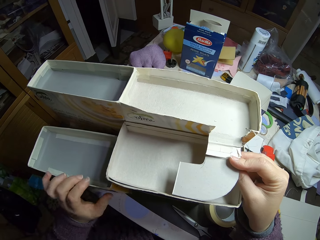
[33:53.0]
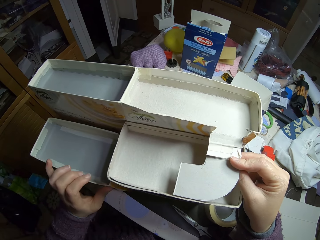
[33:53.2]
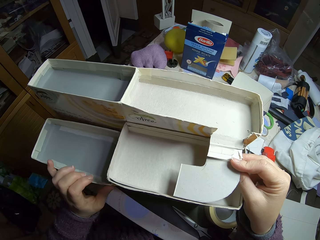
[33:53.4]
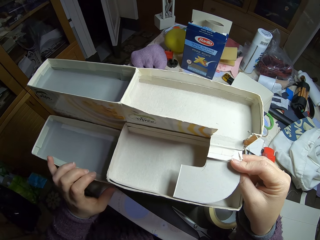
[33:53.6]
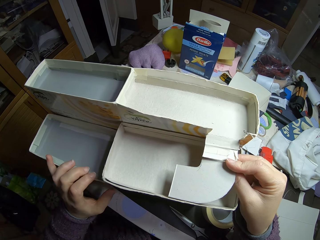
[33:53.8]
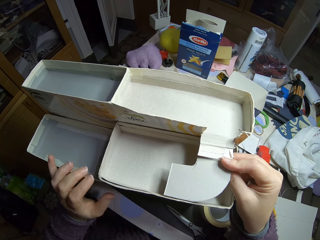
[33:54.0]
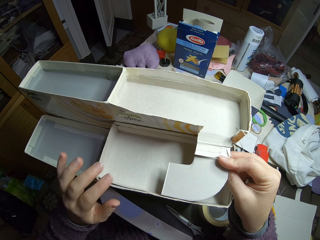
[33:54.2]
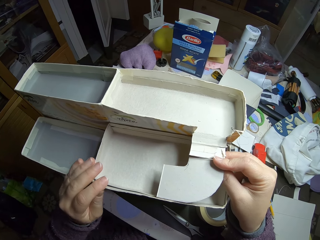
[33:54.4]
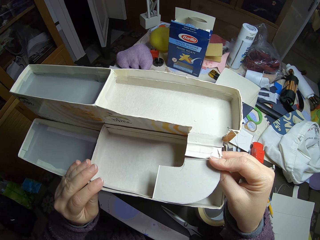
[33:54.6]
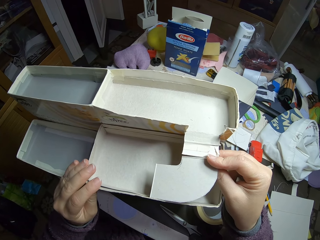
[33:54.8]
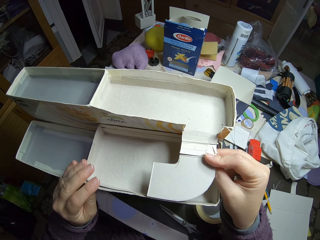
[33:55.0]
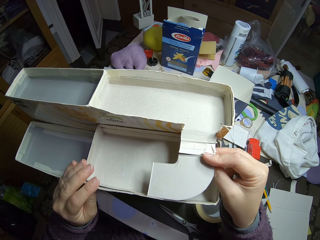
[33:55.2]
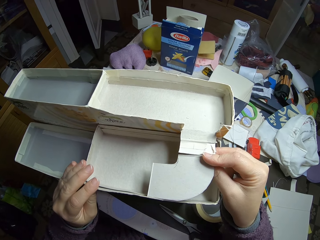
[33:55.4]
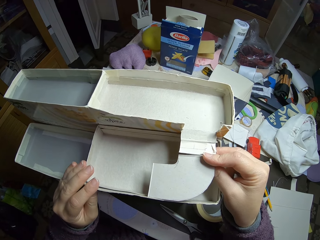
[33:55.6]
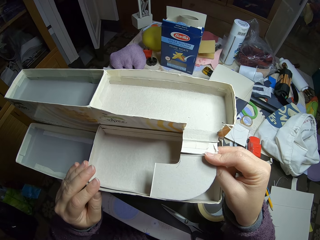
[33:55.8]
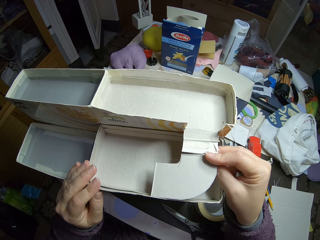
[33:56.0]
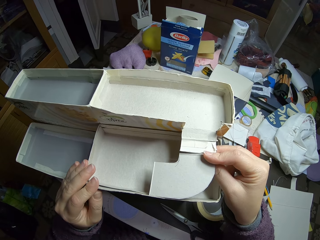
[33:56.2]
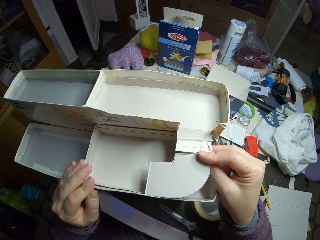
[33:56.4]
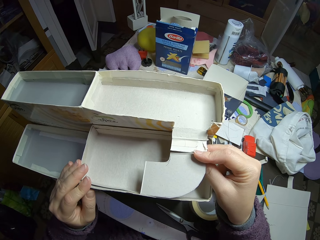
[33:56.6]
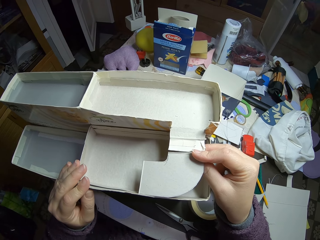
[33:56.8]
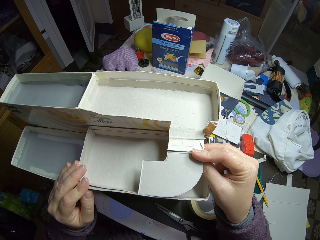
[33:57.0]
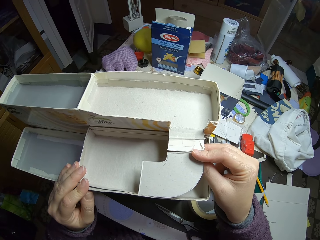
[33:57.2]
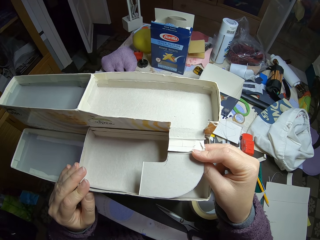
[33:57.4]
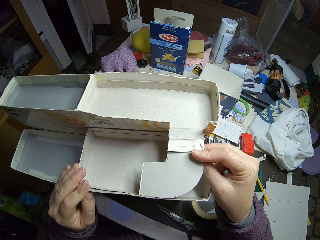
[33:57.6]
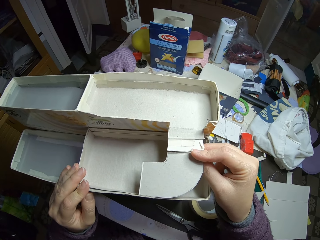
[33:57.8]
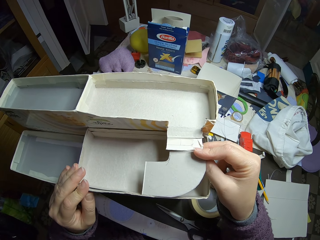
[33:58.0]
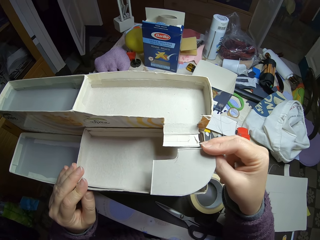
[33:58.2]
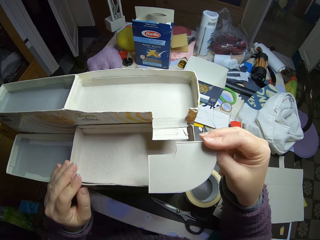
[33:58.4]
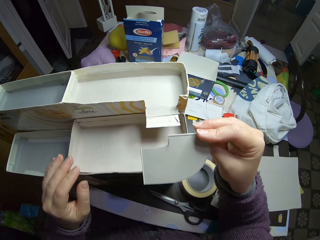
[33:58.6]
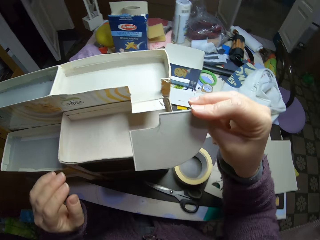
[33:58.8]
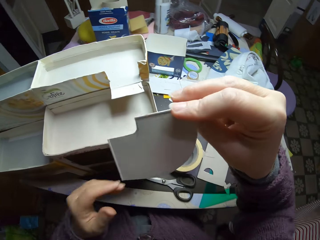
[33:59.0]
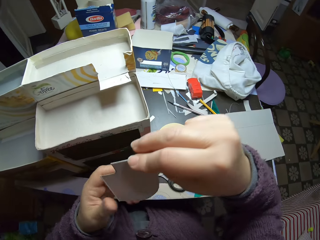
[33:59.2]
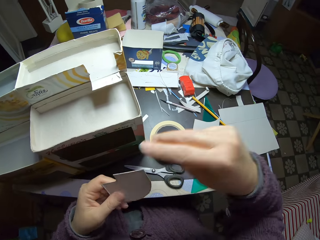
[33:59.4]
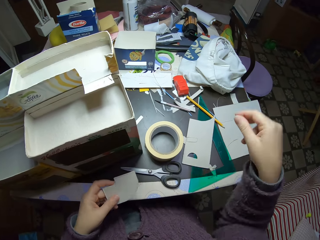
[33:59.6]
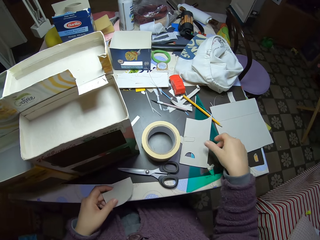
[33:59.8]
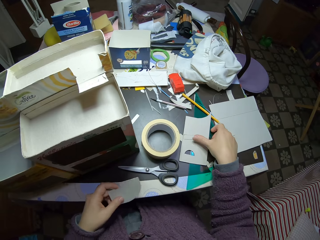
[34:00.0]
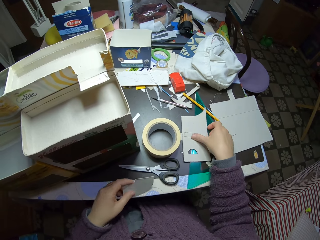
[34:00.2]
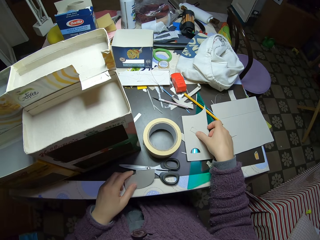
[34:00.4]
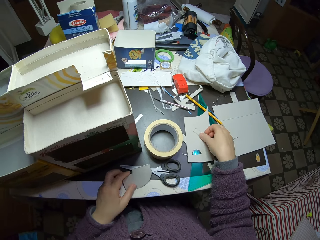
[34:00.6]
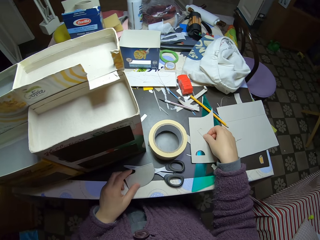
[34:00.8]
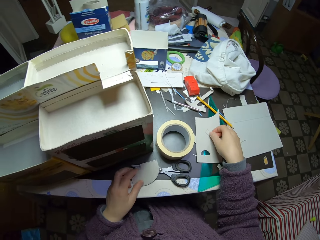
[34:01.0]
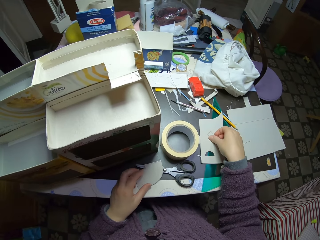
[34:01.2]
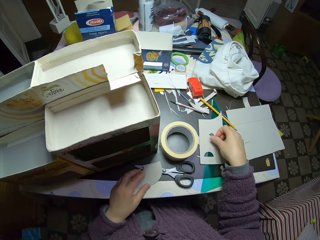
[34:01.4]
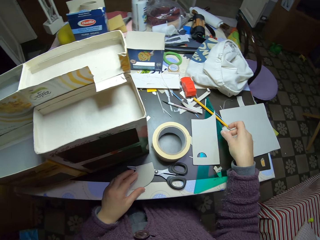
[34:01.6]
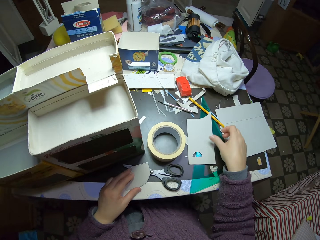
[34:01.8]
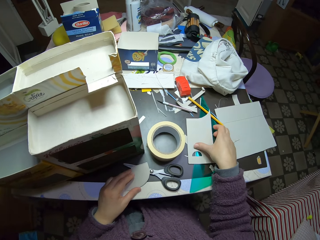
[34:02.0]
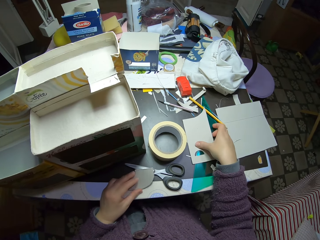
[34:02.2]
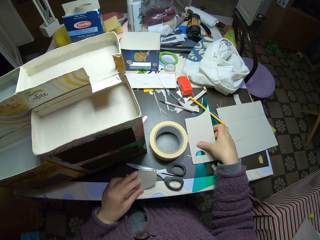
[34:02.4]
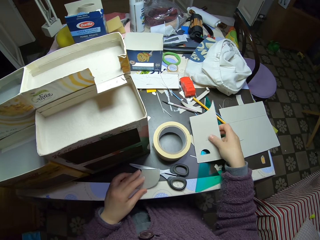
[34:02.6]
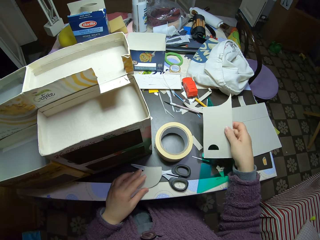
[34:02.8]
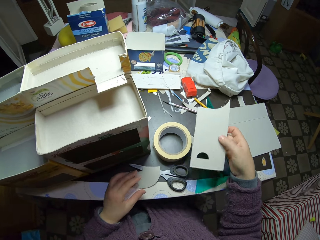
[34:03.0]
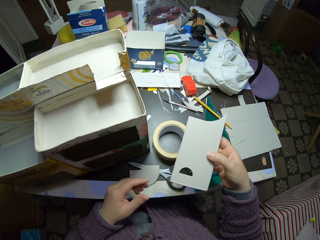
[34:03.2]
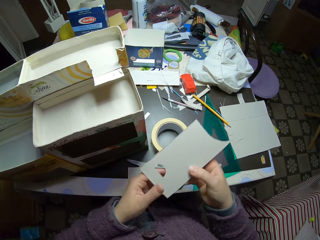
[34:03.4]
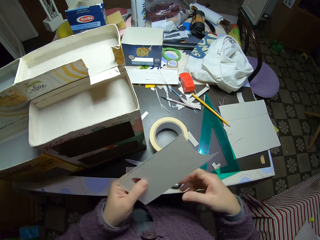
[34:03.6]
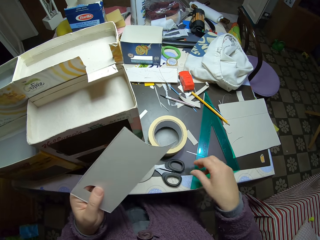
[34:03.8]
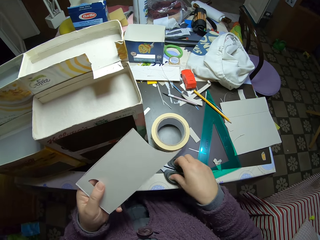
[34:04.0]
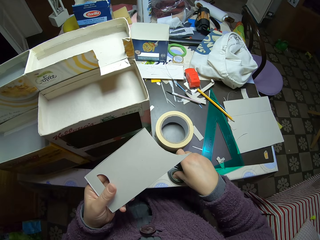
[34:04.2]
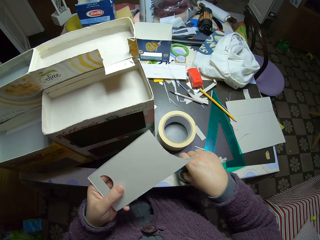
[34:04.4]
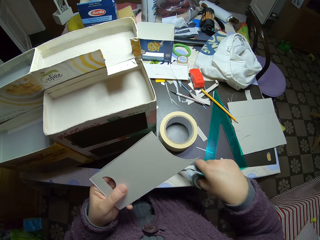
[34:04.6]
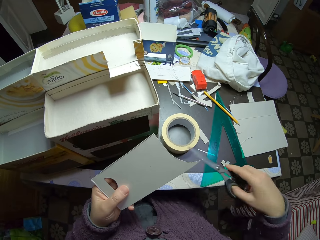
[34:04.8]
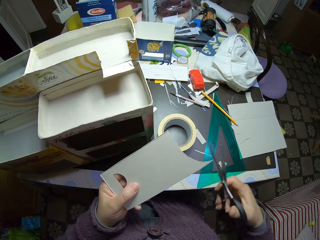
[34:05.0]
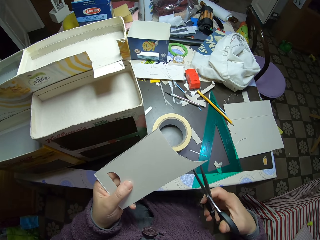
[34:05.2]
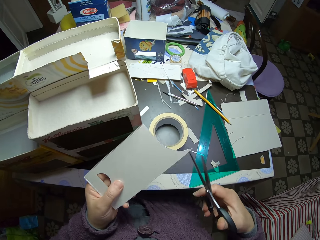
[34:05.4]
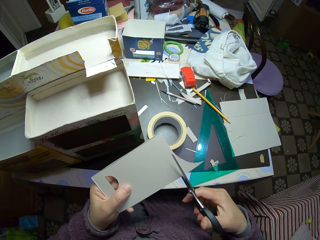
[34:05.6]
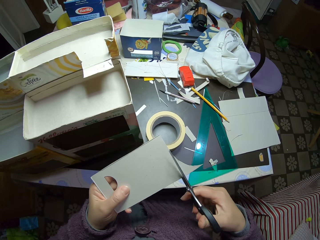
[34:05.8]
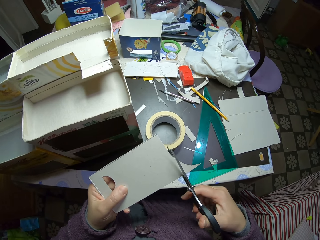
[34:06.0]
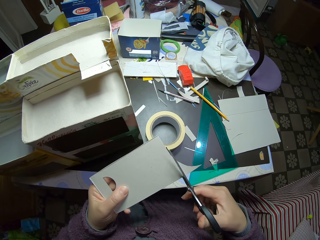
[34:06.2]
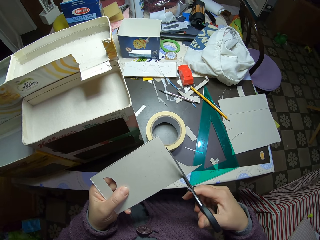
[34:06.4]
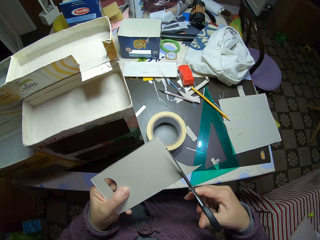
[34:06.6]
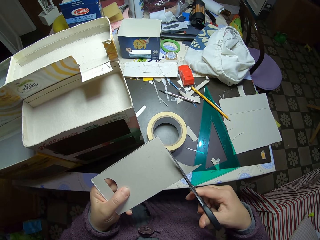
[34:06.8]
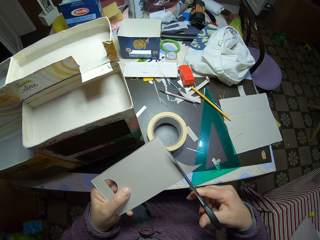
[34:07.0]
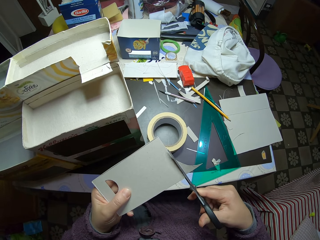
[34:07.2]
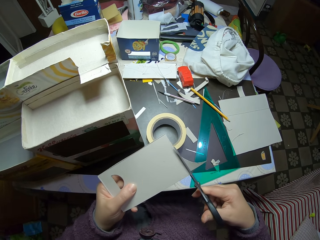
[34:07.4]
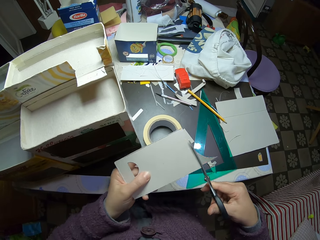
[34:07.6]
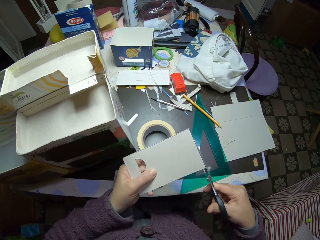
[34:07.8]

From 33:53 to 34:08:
The camera wearer adjusts a piece of carton on the carton box with his left hand. He moves the model. He touches the model. He looks at the model. He removes the piece of carton from the carton box. He moves the hand. He passes the model piece to the left hand. He touches the paper. He picks up a piece of carton on the table with his right hand. He drops the piece of carton on the table. He moves the model piece. He picks up the paper. He passes the piece of carton from his right to his left hand. He picks up the scissors on the table. He cuts the carton with the scissors.

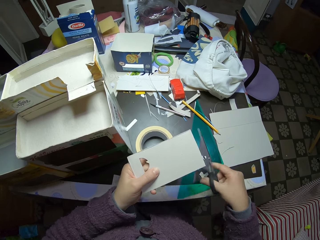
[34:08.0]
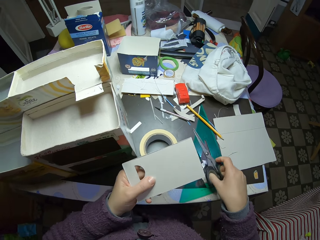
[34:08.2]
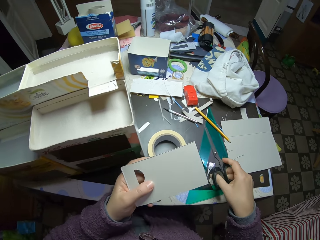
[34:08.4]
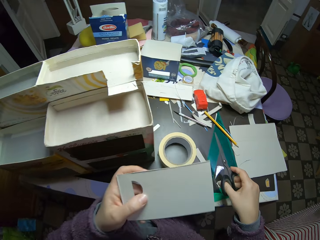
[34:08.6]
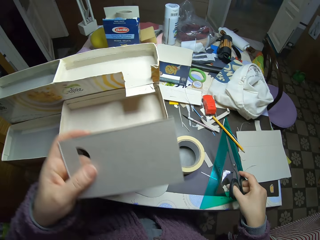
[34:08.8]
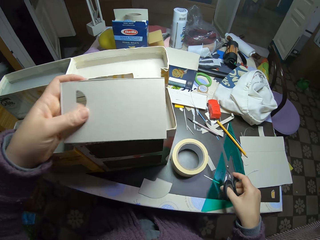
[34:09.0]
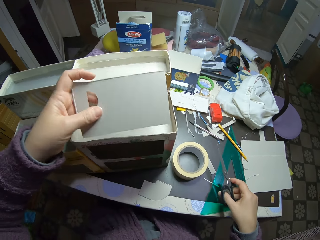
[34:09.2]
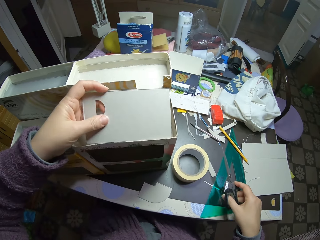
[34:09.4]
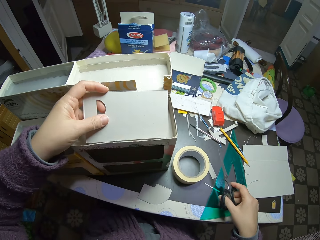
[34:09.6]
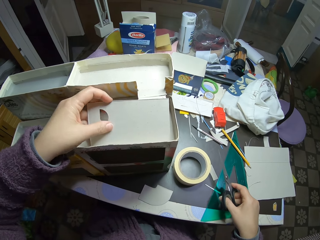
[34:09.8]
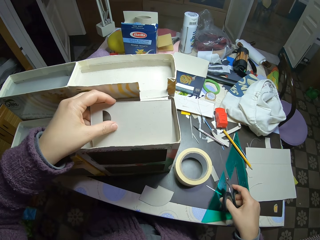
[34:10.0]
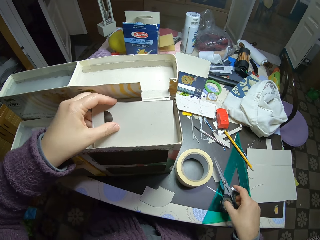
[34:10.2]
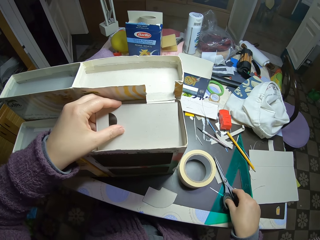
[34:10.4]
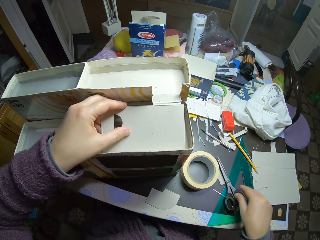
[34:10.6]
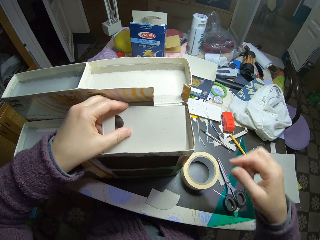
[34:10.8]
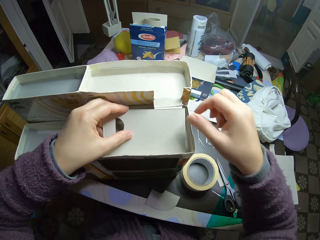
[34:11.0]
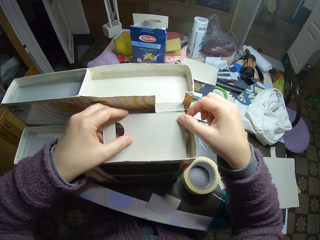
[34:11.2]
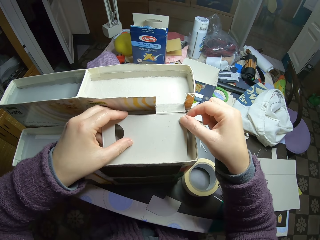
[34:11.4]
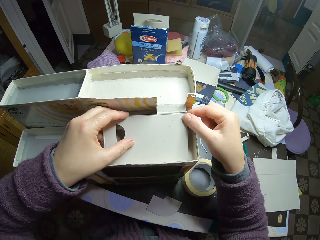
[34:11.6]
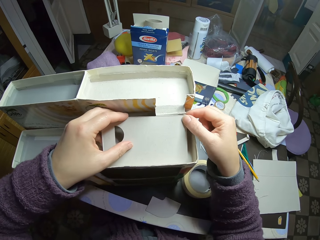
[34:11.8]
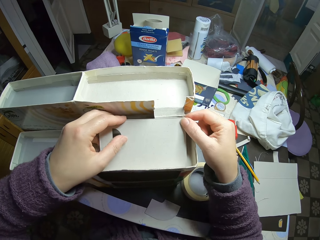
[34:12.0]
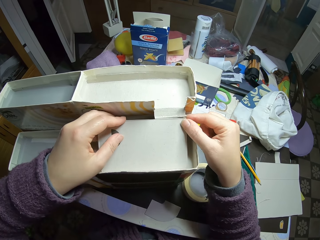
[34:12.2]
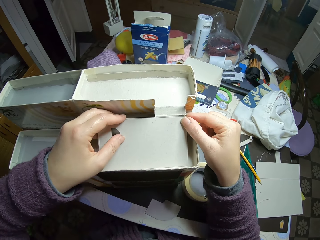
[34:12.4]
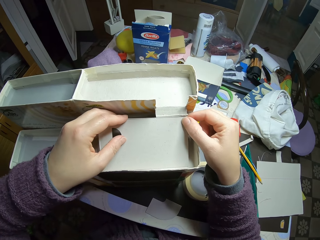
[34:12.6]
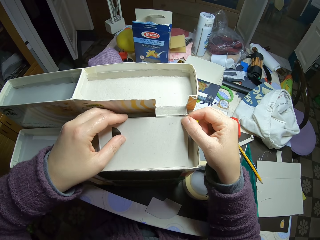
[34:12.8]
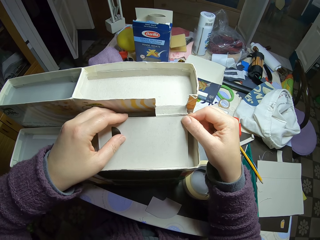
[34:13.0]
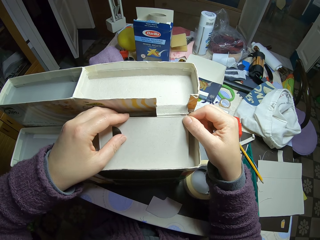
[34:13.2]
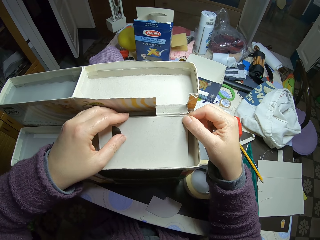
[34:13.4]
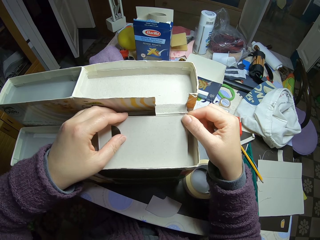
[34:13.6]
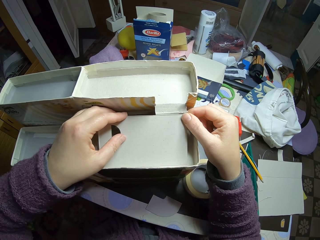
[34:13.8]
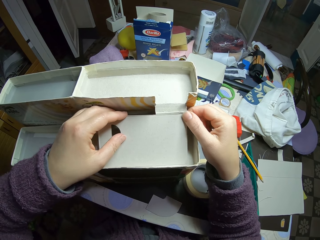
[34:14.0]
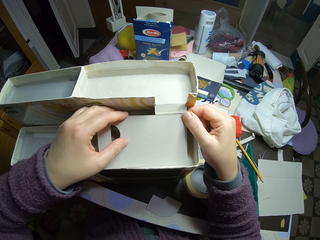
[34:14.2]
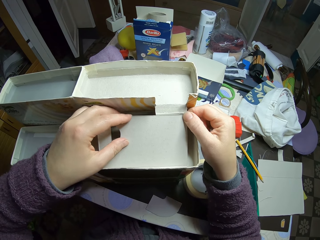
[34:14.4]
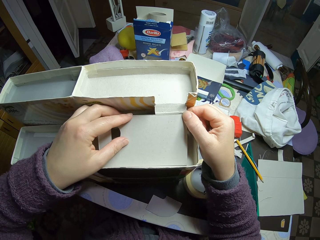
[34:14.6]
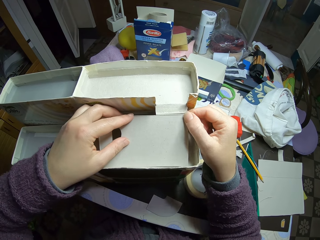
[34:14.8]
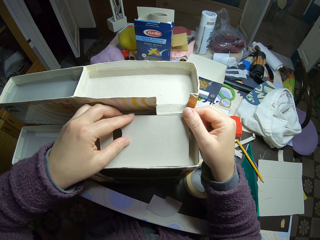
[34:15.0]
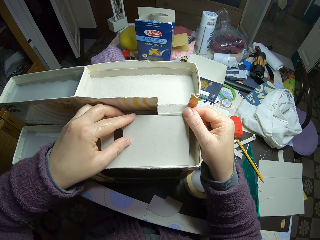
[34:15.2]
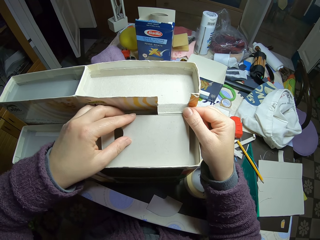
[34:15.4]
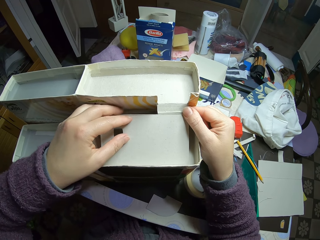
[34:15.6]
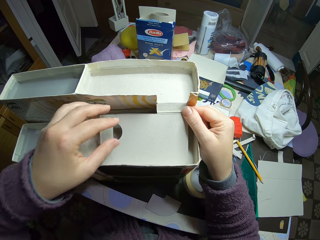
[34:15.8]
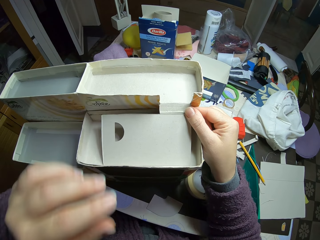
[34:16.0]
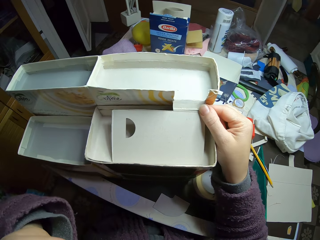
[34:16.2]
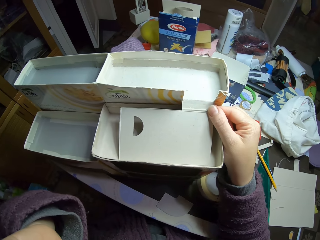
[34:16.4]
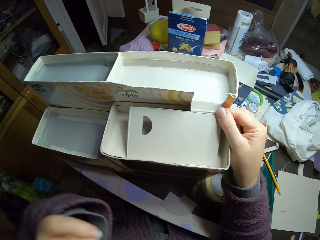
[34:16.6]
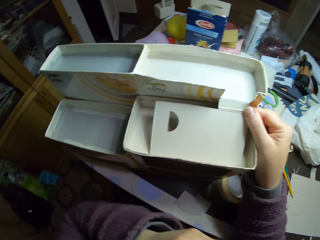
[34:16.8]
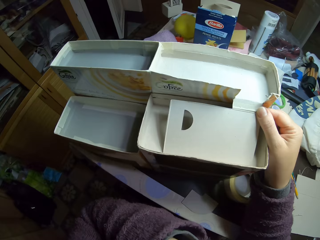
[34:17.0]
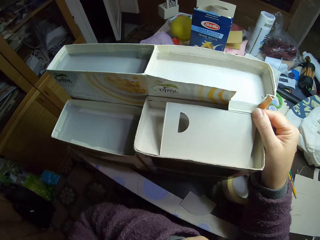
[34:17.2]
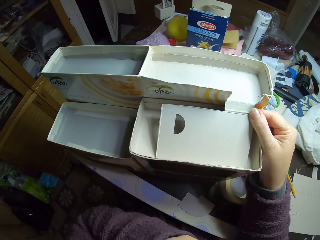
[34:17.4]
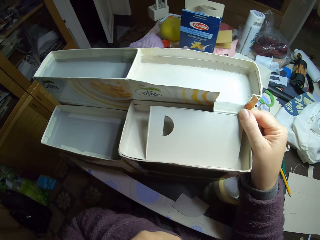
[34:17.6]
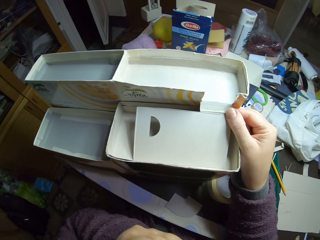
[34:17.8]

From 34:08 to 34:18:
The camera wearer puts the paper on the model. They size the piece of carton in the carton box. They look at the model. They put the scissors on the table. They touch the paper and look at the paper. They move the hand. They look at the model.
